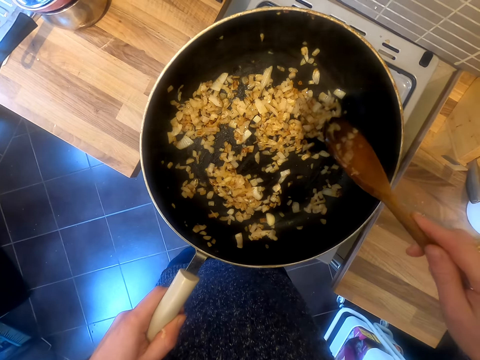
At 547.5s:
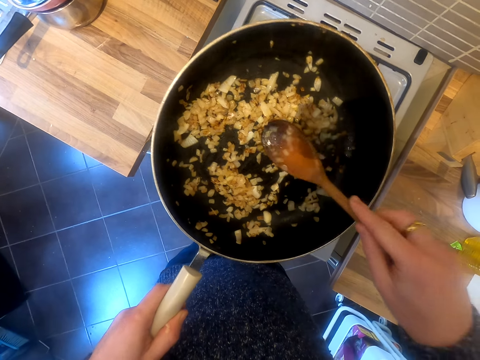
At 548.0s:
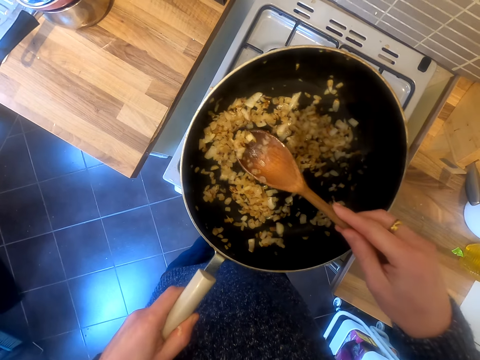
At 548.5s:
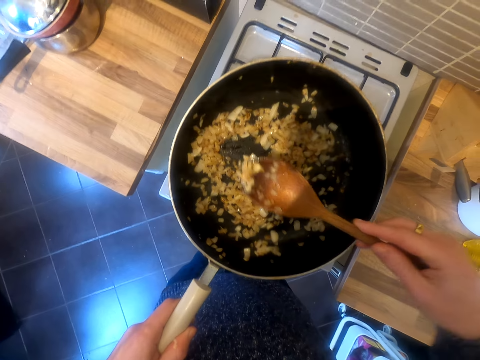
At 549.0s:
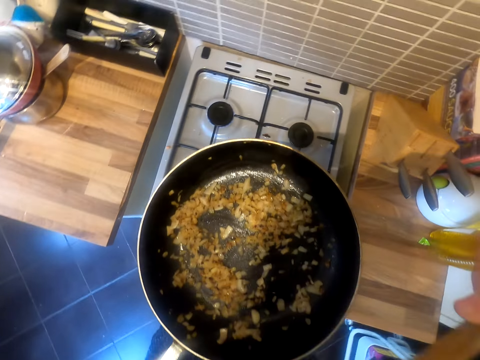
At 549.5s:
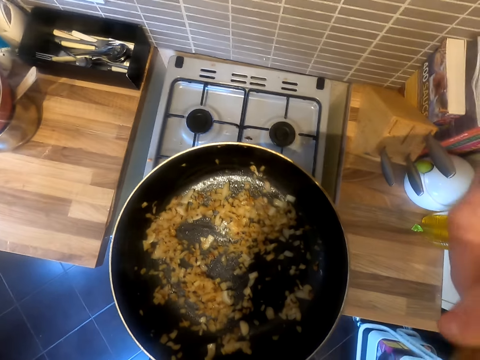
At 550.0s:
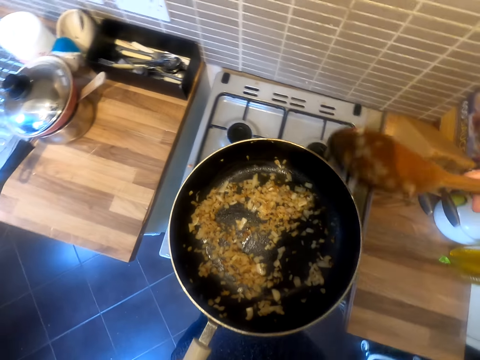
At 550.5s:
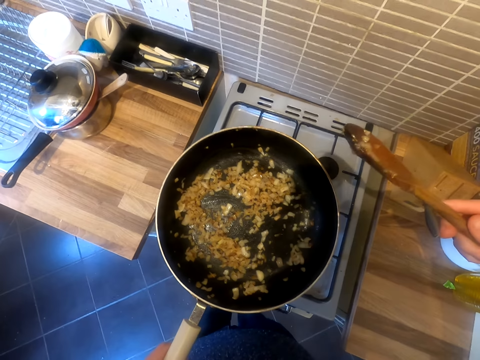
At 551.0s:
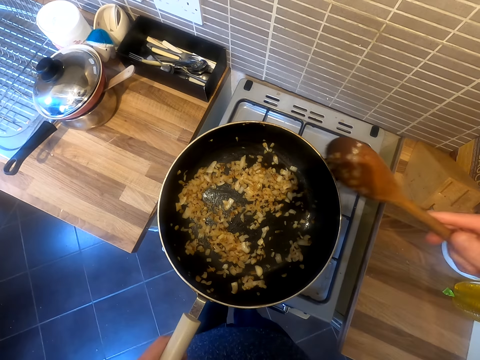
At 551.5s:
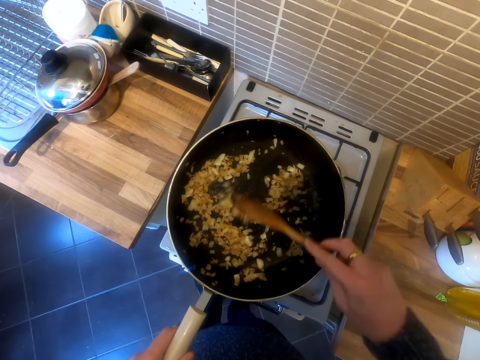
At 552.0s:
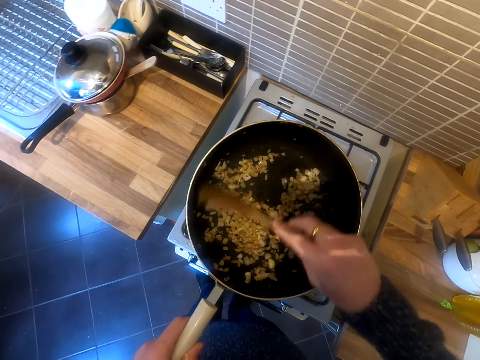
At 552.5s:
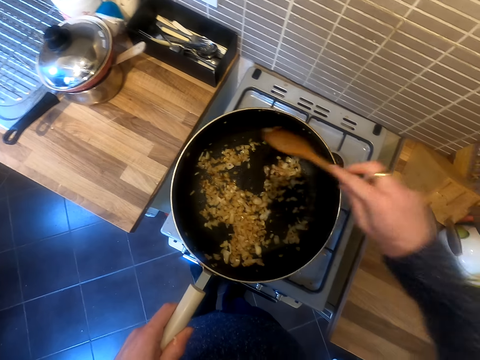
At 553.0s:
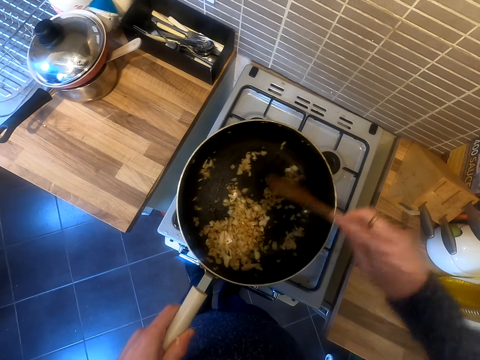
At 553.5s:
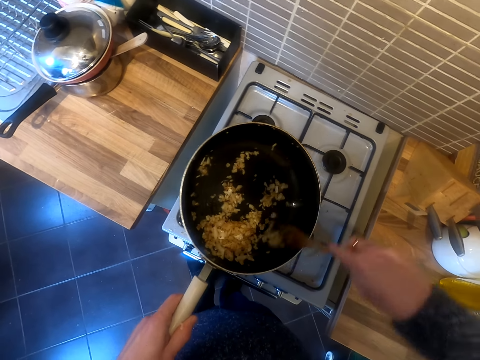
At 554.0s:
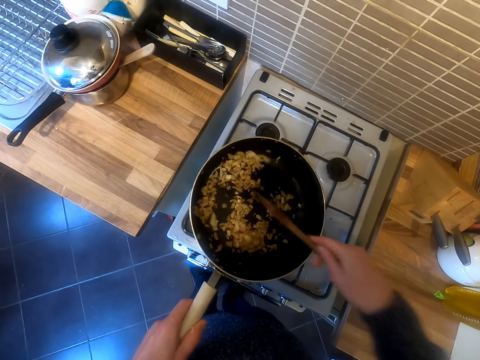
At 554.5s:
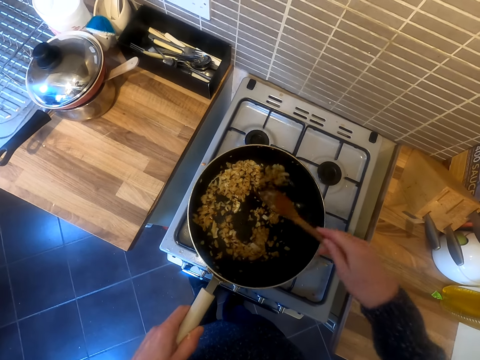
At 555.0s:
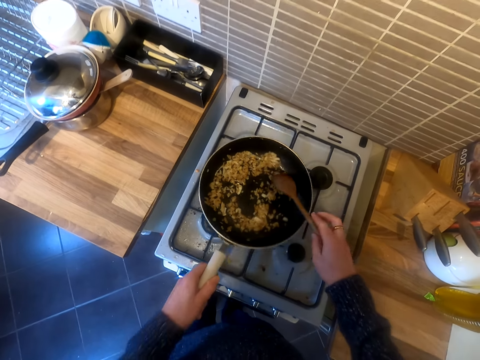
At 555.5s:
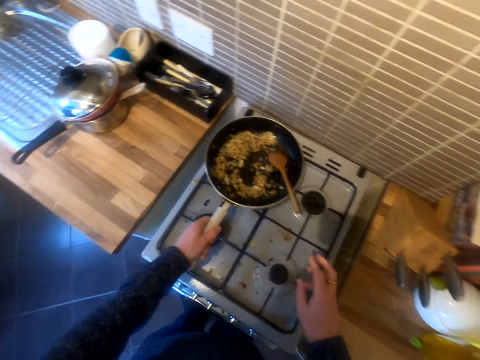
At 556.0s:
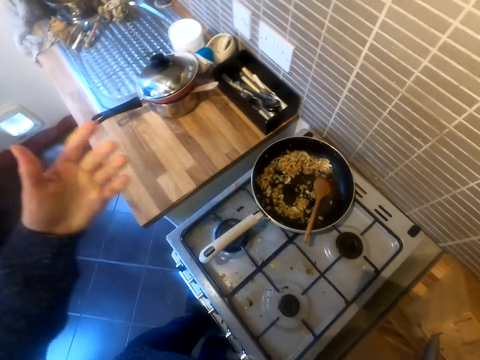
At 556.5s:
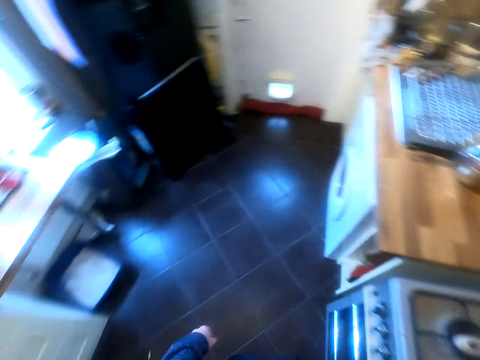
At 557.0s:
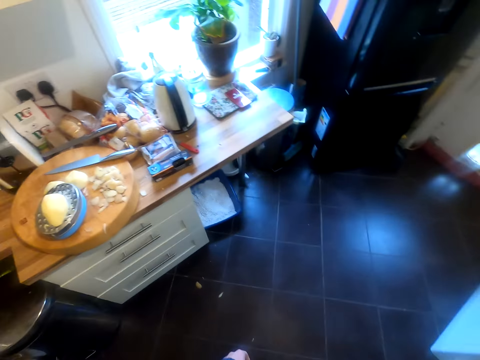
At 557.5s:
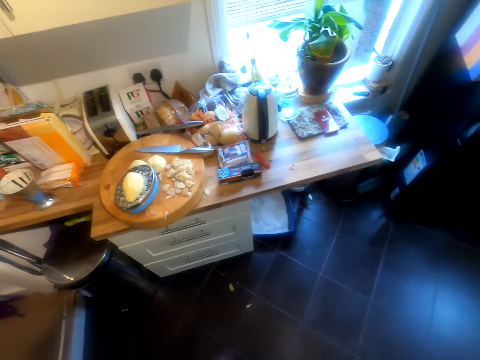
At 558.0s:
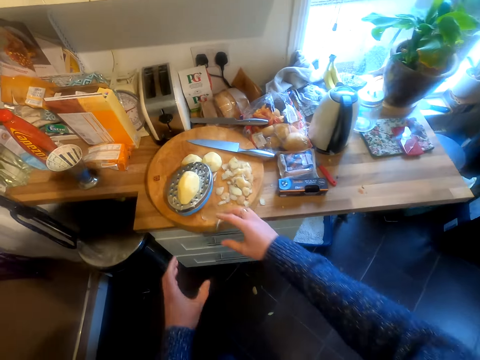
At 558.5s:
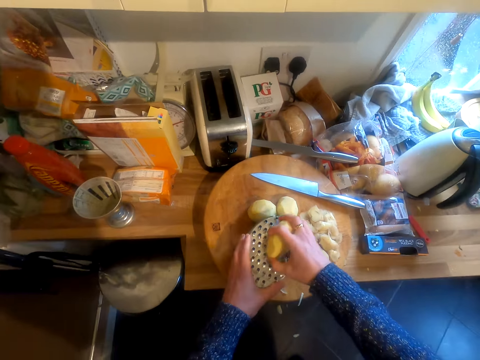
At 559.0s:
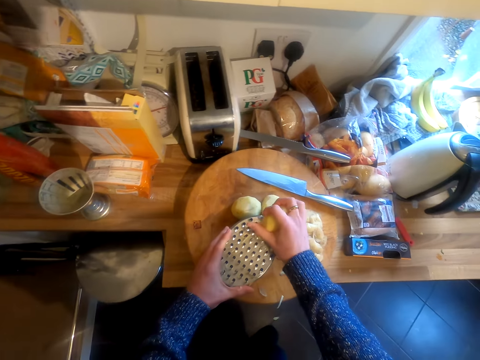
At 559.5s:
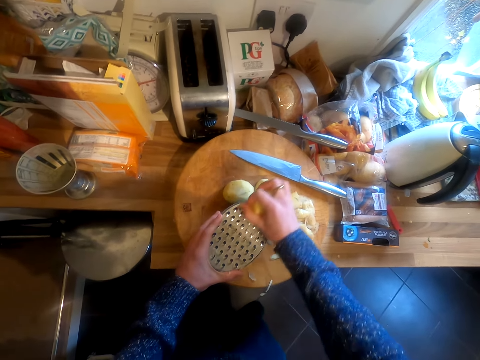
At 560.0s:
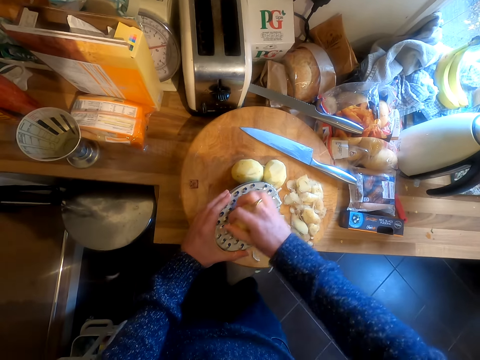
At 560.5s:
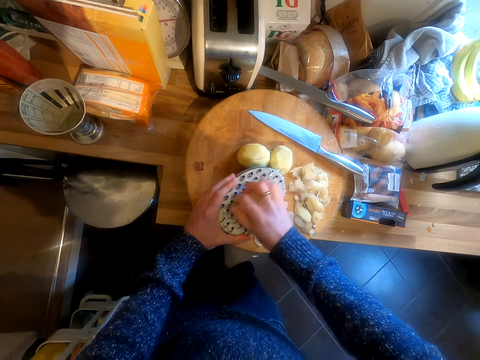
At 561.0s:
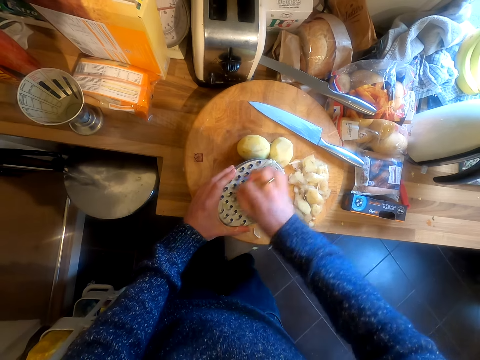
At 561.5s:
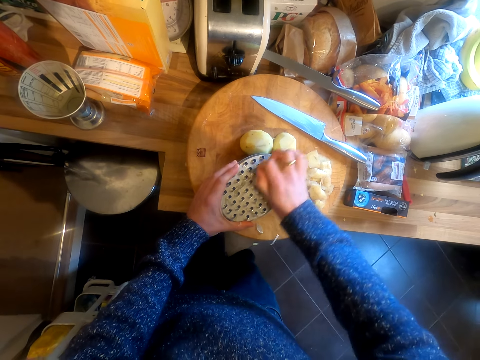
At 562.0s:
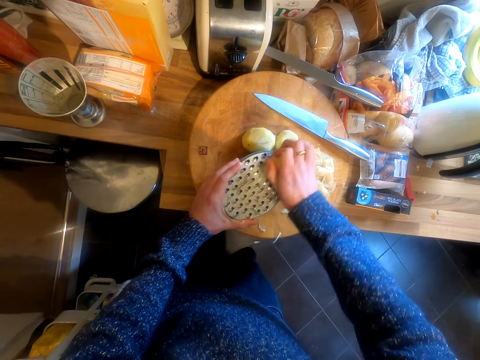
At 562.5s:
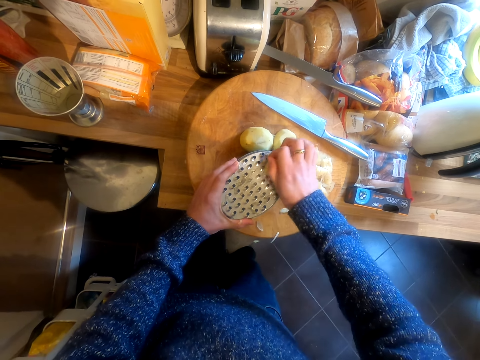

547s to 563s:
The camera wearer looks at the onions. They scoop the onion. They taste the onion. They stir the onion inside the pan. They put the pan down on the stove. They move the hands. They take the potato and grate the potato.

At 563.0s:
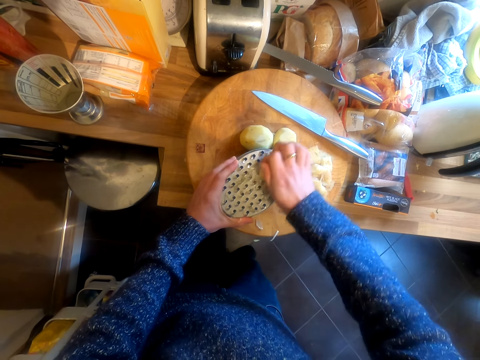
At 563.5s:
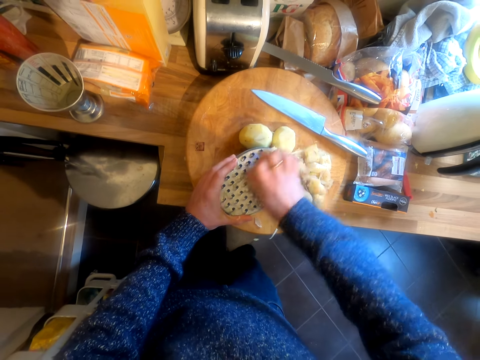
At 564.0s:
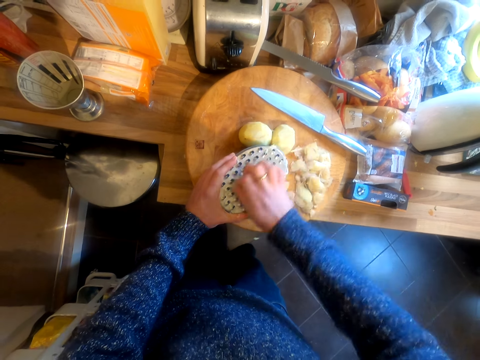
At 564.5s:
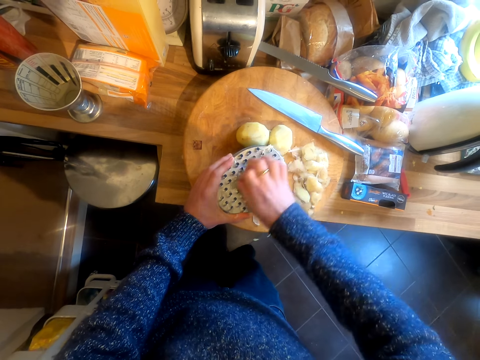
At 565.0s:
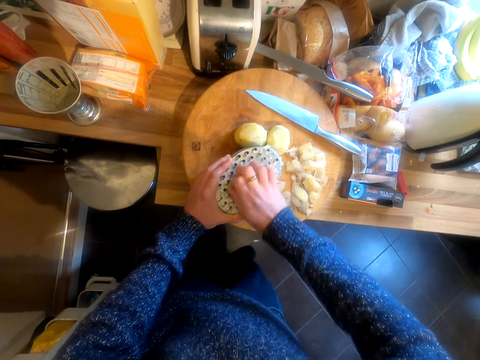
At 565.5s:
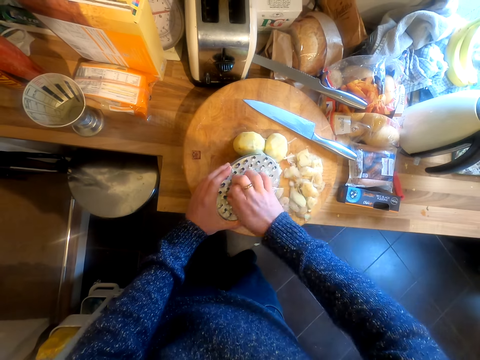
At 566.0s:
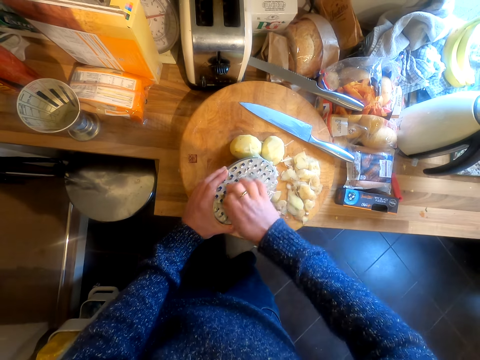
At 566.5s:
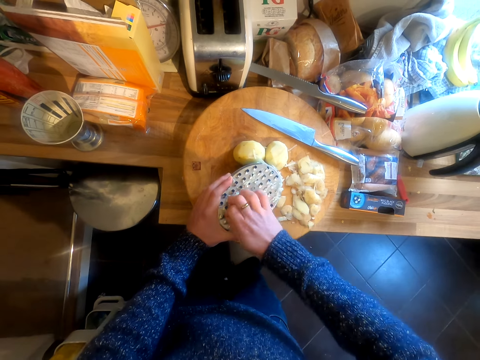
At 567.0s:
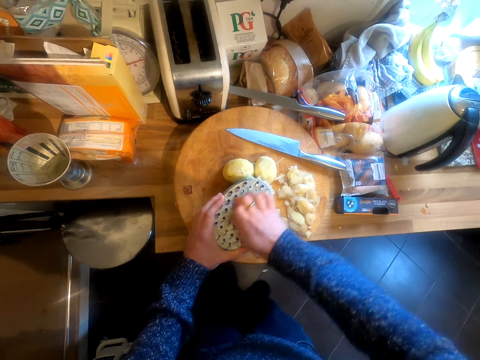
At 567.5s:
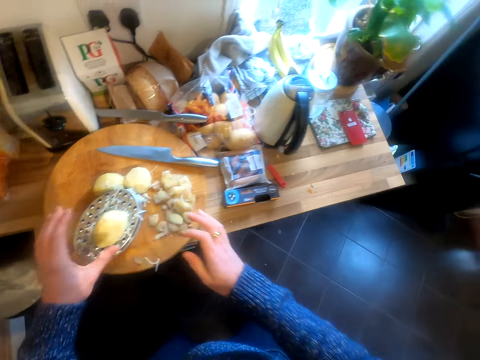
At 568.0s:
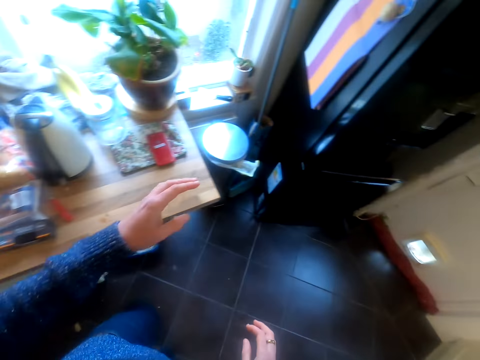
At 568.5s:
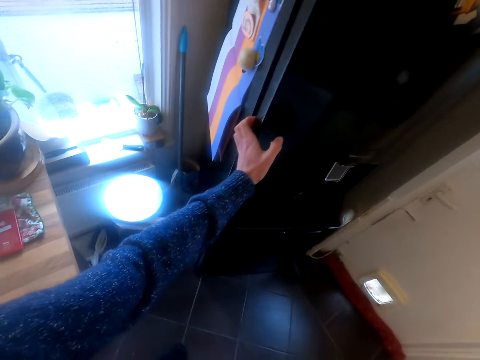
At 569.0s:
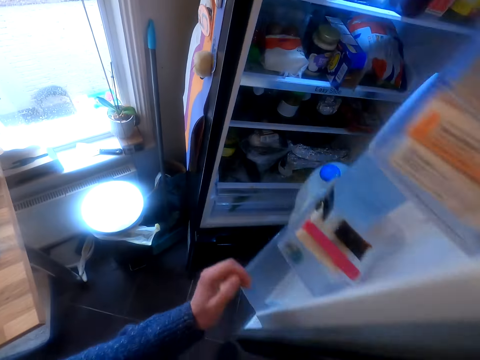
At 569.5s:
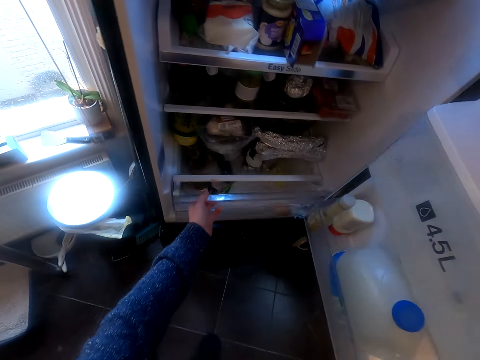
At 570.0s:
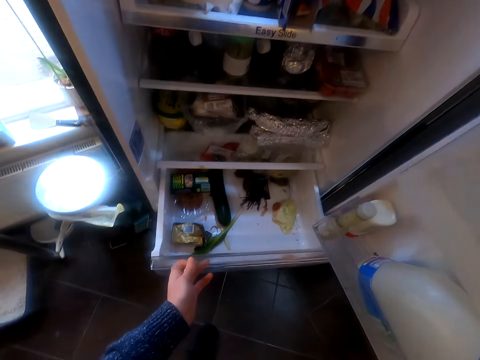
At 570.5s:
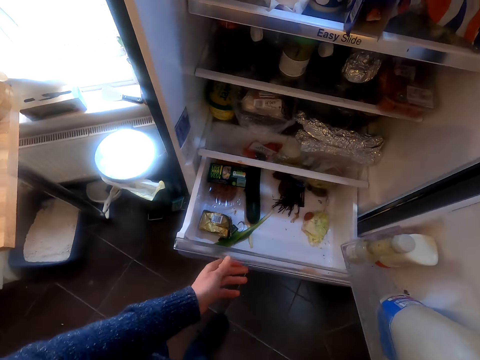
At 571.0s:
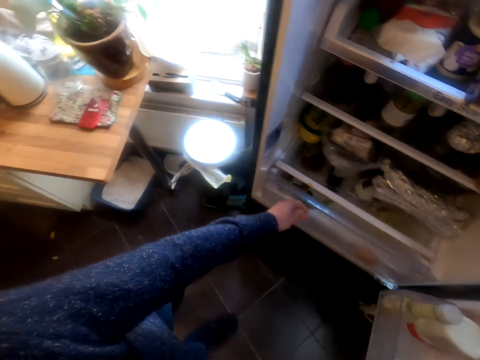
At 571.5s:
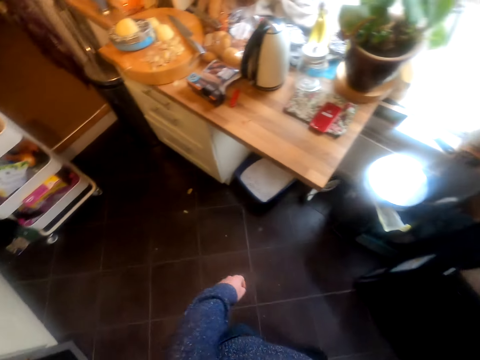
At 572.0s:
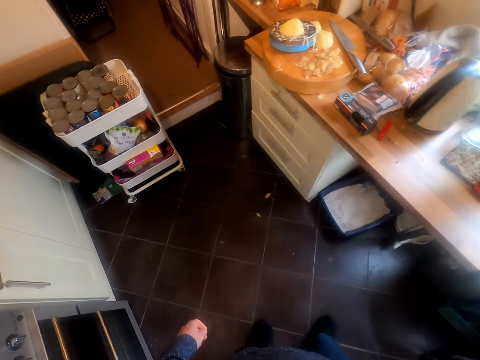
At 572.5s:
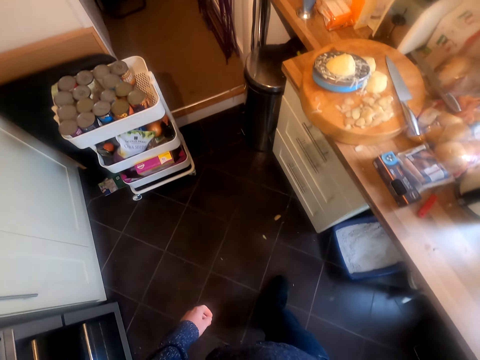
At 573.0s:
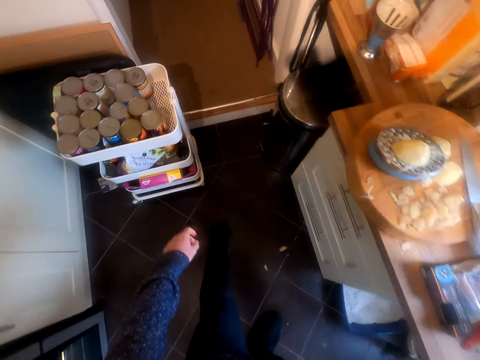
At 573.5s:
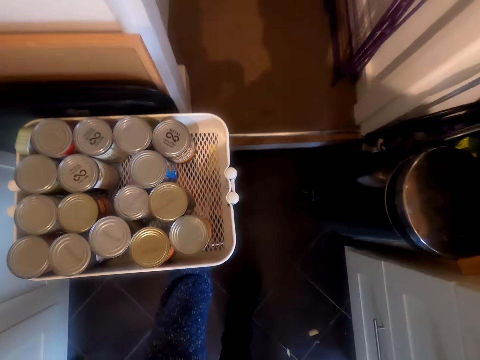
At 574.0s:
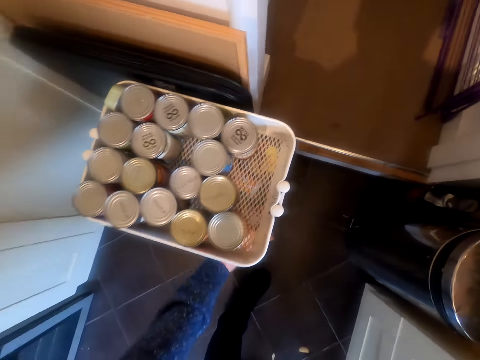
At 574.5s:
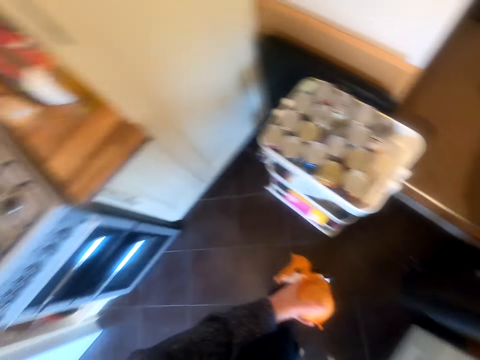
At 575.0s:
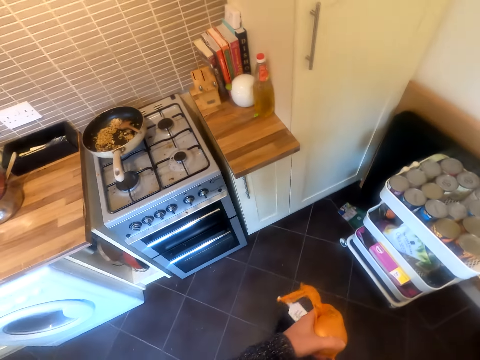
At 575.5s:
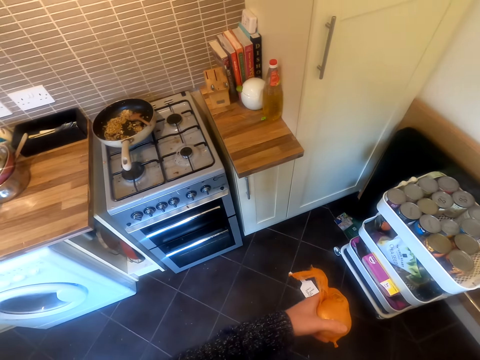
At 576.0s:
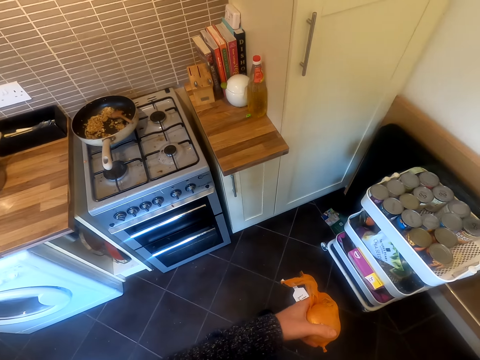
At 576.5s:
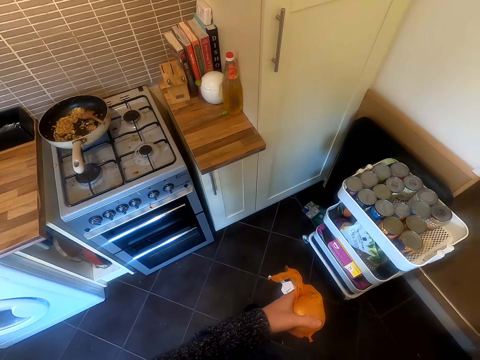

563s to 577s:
The camera wearer leaves the potato on the grater. They move in the kitchen. They open the fridge. They pull the fridge drawer. They push the fridge drawer. They move in the kitchen. They pick up an onion from the stand. They look at the onion.
